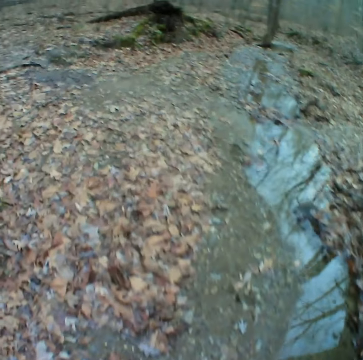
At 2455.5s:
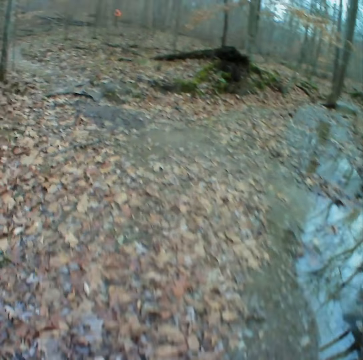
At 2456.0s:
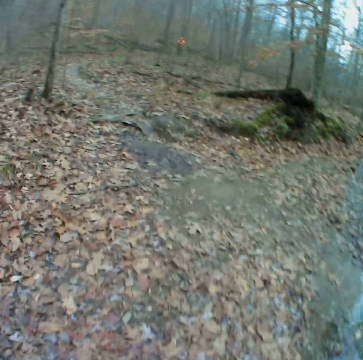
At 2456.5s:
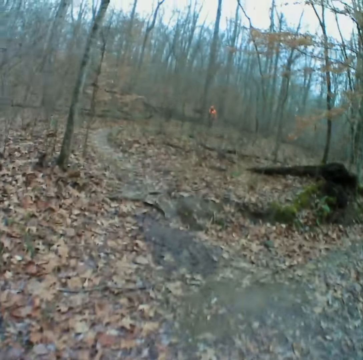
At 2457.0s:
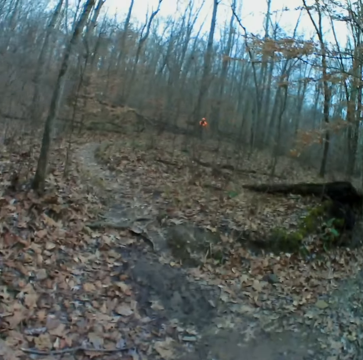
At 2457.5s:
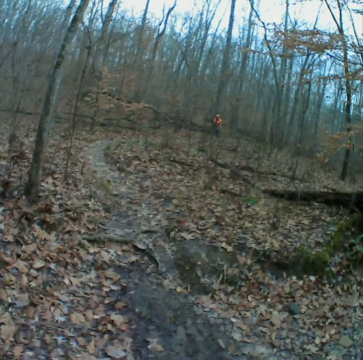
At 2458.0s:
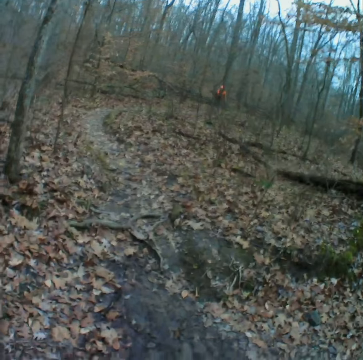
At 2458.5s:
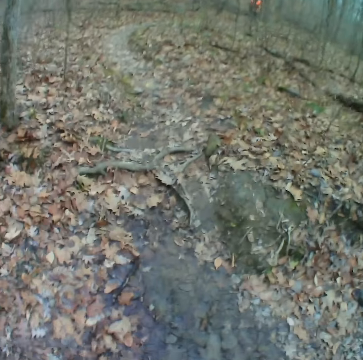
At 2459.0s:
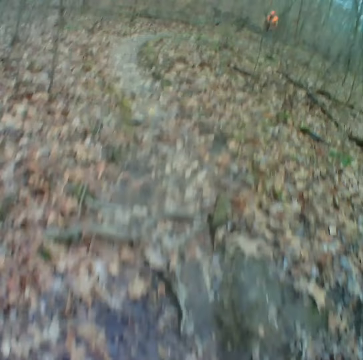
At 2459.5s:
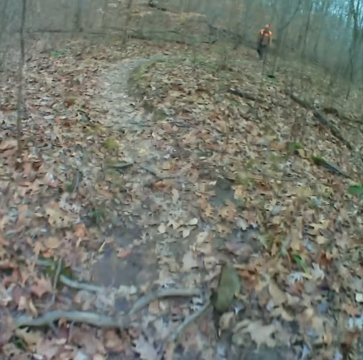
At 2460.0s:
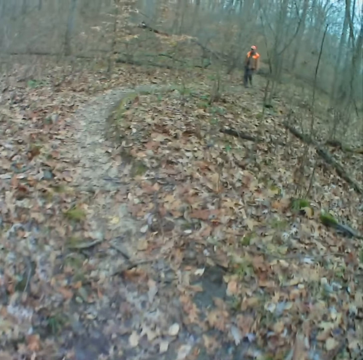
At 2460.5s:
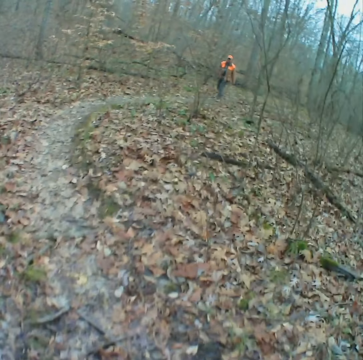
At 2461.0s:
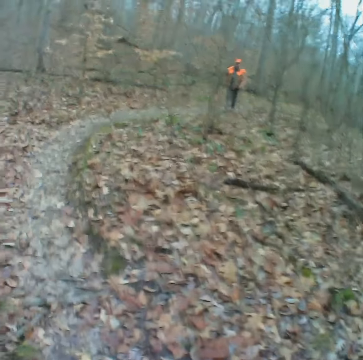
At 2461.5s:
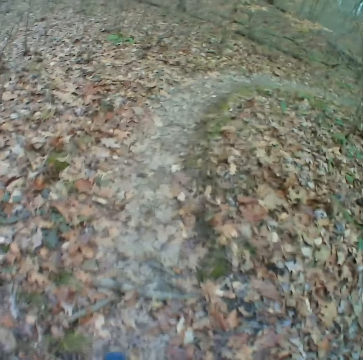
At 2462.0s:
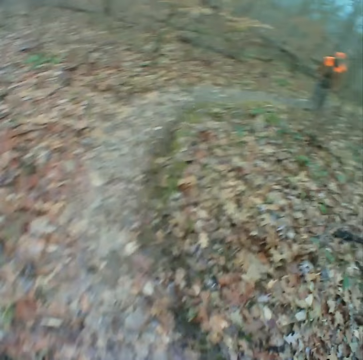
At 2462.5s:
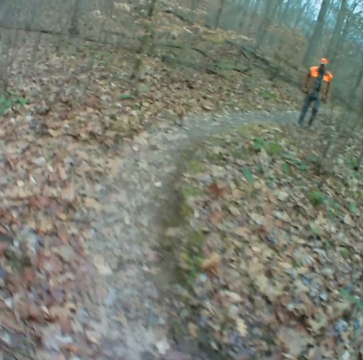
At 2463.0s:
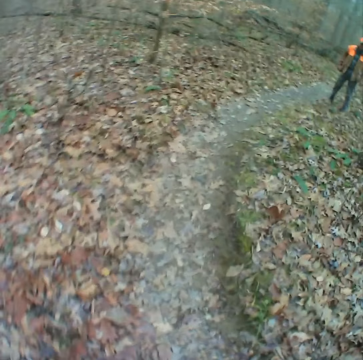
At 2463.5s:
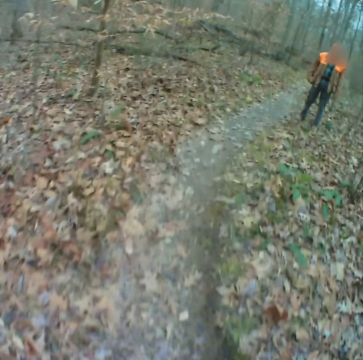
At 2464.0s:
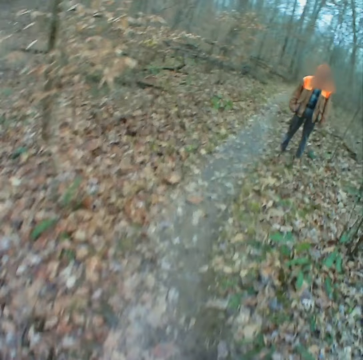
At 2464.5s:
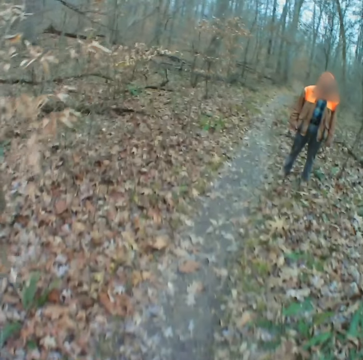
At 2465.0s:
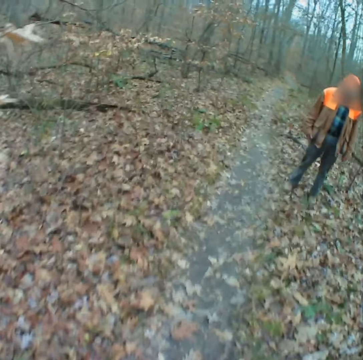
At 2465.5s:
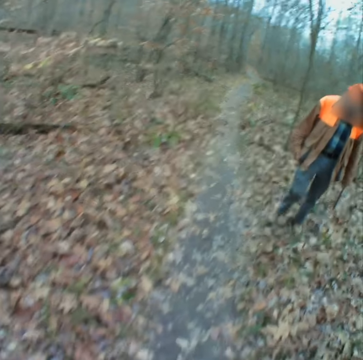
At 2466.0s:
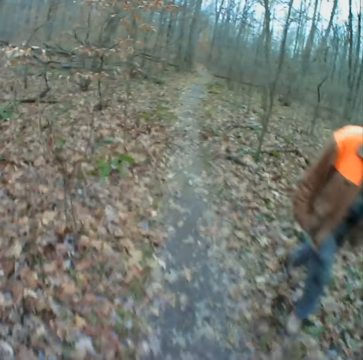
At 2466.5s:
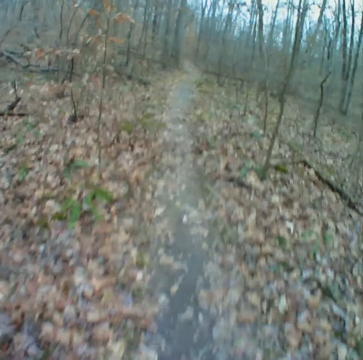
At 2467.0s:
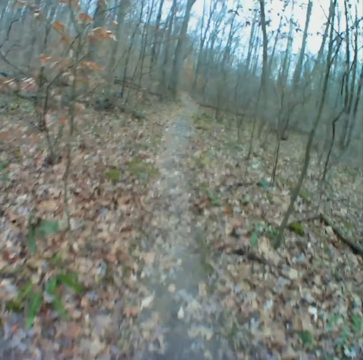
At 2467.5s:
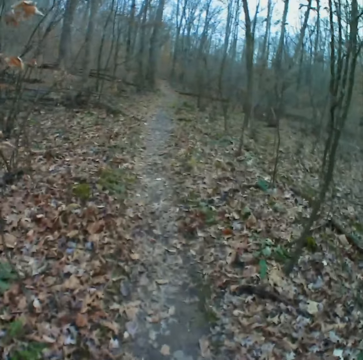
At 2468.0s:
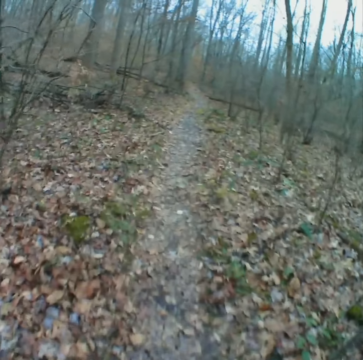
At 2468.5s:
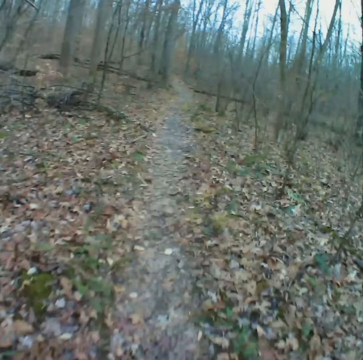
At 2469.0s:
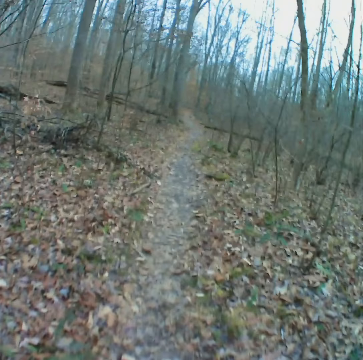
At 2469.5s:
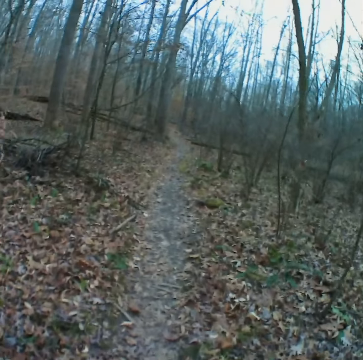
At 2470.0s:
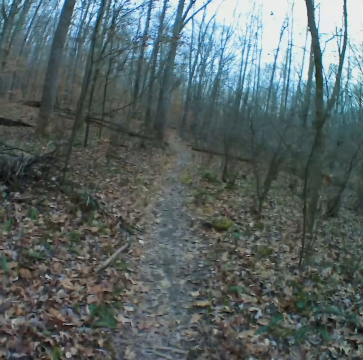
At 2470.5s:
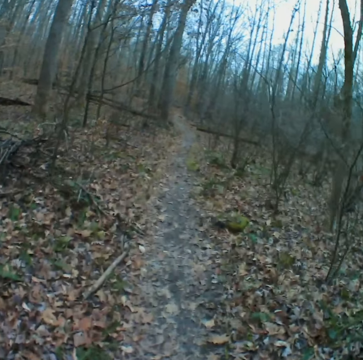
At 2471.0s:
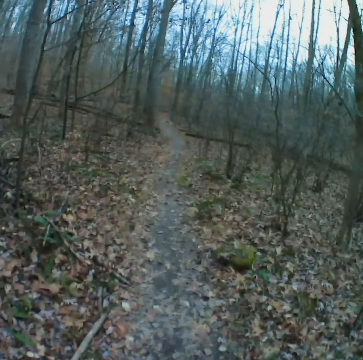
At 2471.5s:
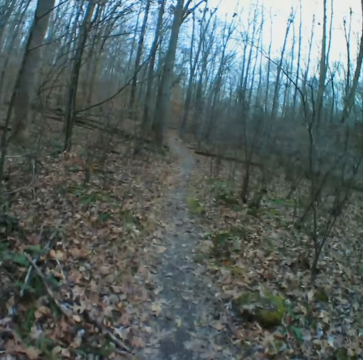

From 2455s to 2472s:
The camera wearer dialogues with a man. They pass the man. They walk on the road in the forest.

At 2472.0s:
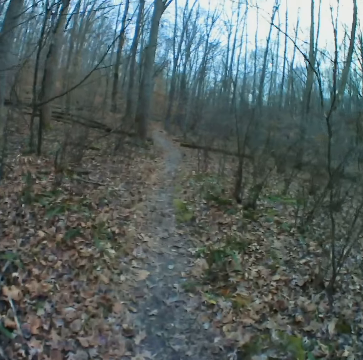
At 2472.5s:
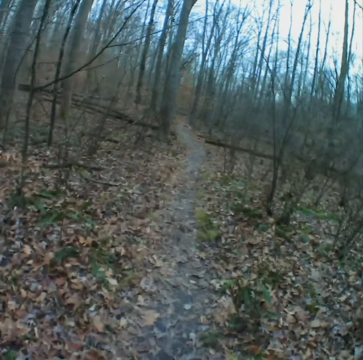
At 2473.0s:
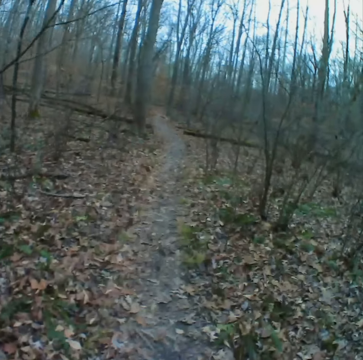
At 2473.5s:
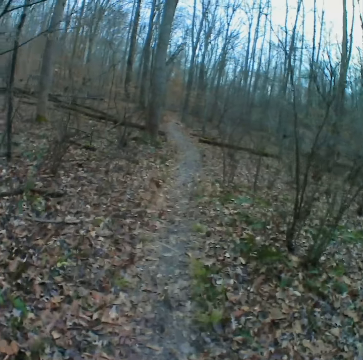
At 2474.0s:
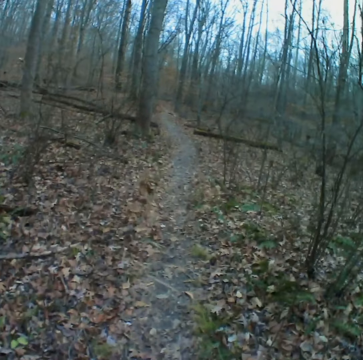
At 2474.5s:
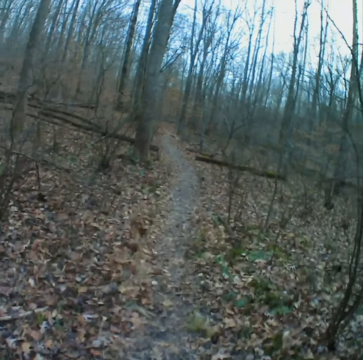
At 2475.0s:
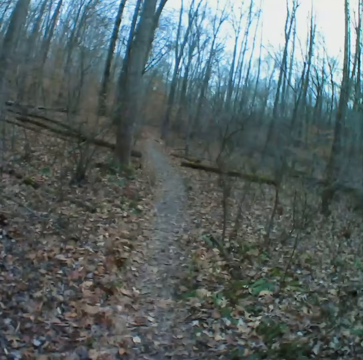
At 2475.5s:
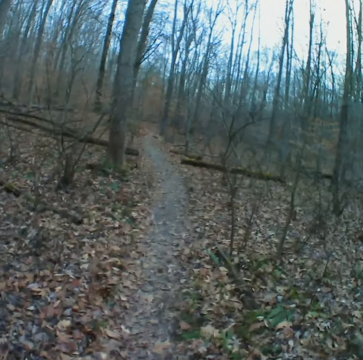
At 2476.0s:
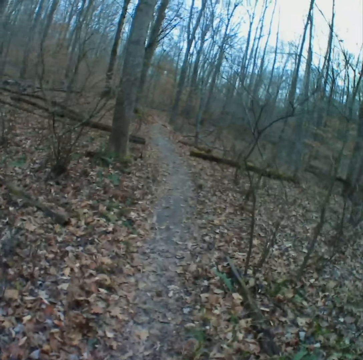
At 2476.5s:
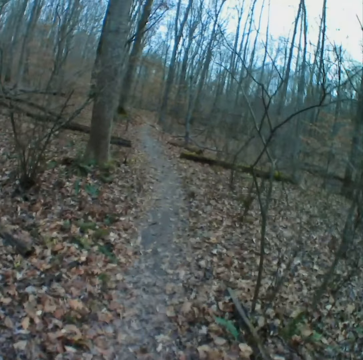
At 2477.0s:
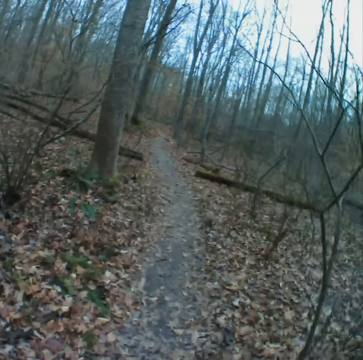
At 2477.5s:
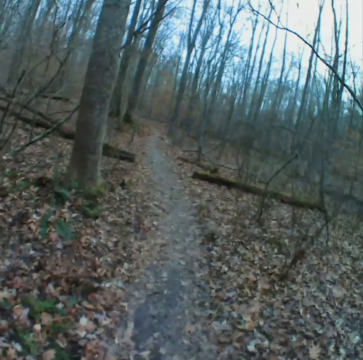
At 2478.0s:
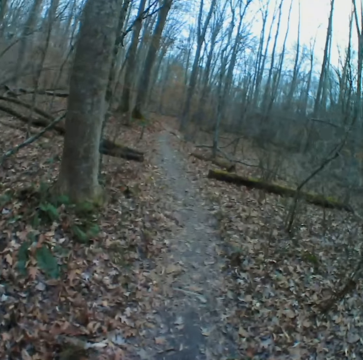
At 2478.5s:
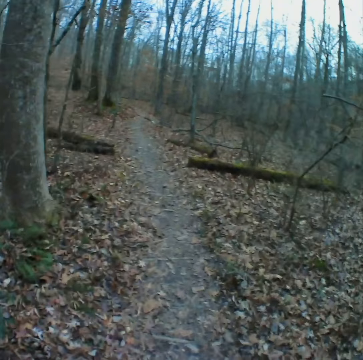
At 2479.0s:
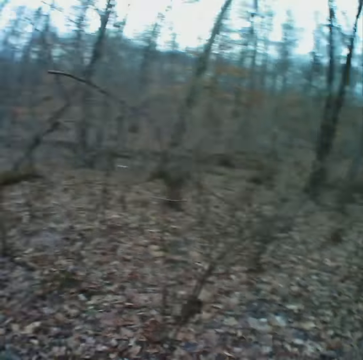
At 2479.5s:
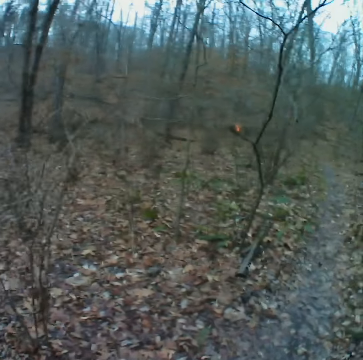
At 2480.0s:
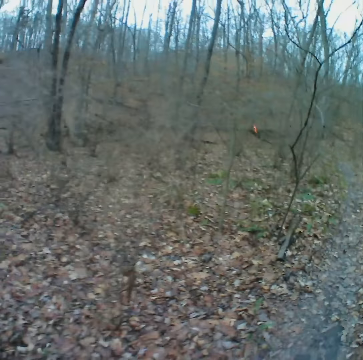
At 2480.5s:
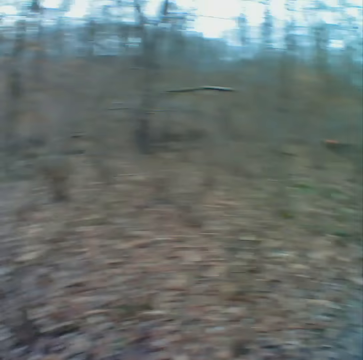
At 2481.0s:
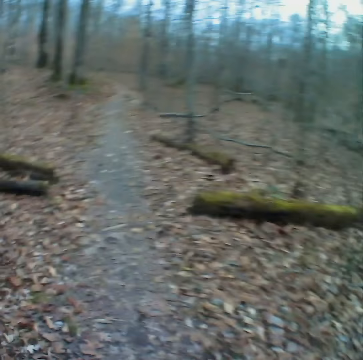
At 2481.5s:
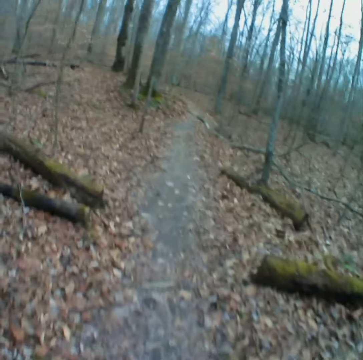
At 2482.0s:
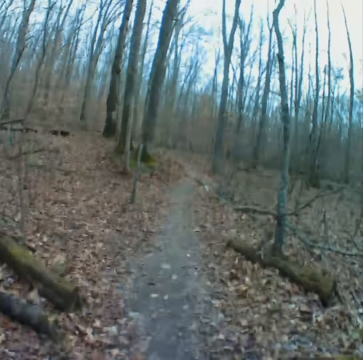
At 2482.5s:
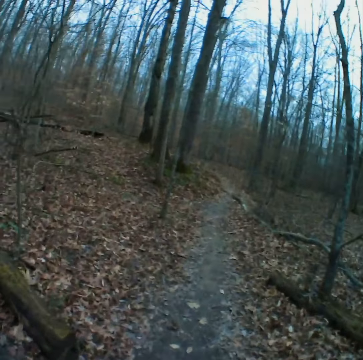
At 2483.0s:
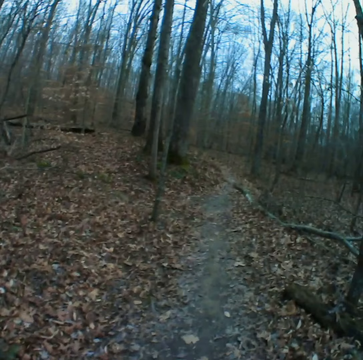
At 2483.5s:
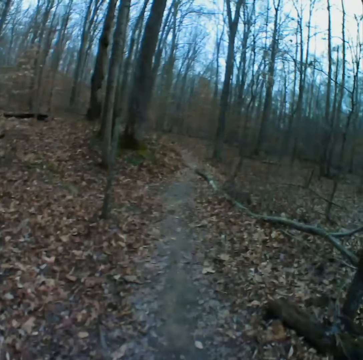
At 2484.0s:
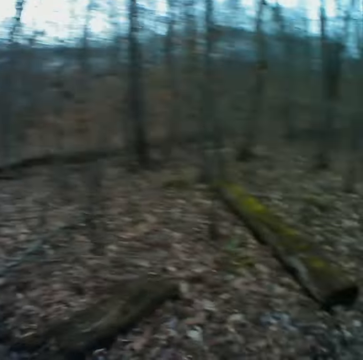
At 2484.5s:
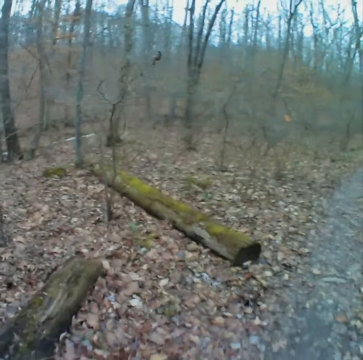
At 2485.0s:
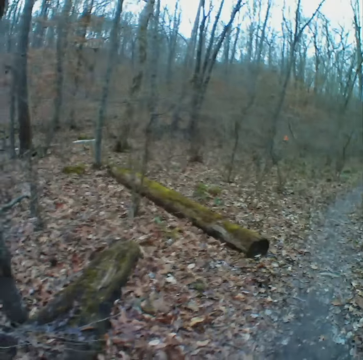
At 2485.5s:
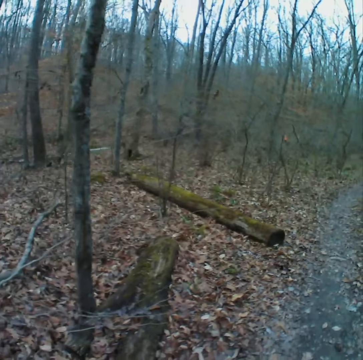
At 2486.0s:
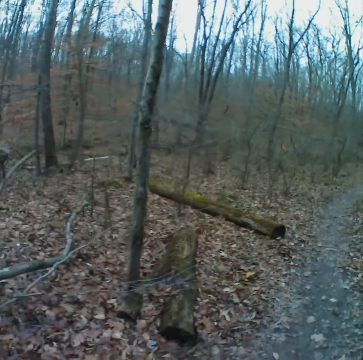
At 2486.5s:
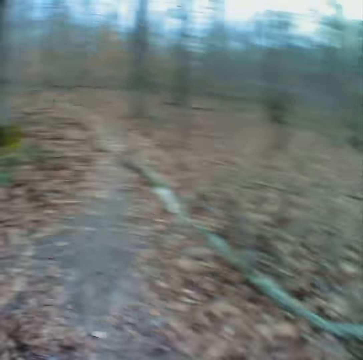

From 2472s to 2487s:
The camera wearer looks around the forest. They walk on the road in the forest. They look around the forest.

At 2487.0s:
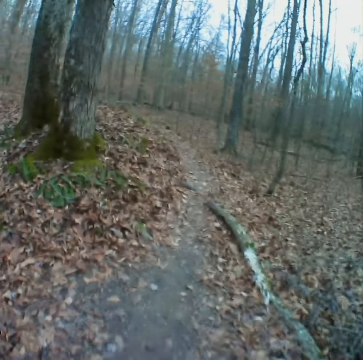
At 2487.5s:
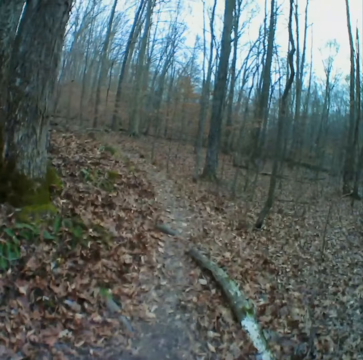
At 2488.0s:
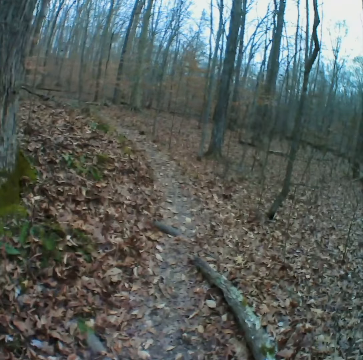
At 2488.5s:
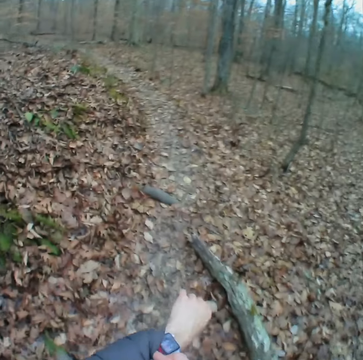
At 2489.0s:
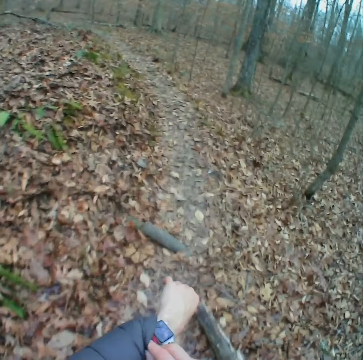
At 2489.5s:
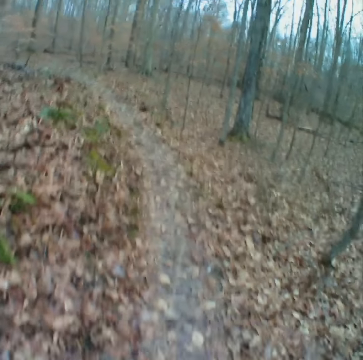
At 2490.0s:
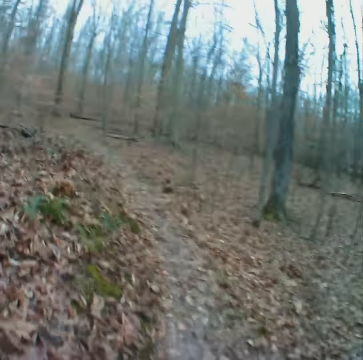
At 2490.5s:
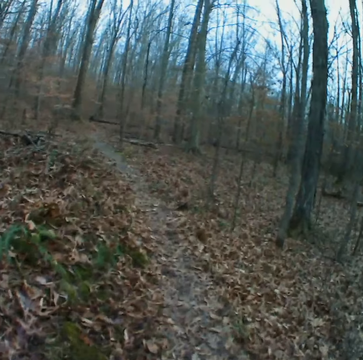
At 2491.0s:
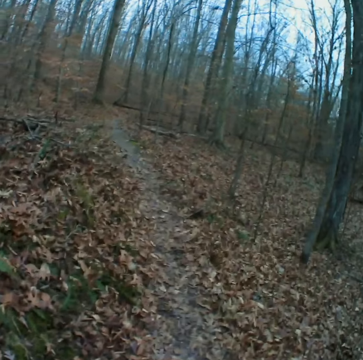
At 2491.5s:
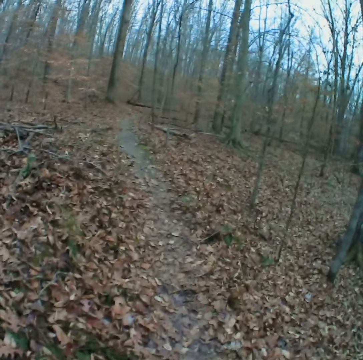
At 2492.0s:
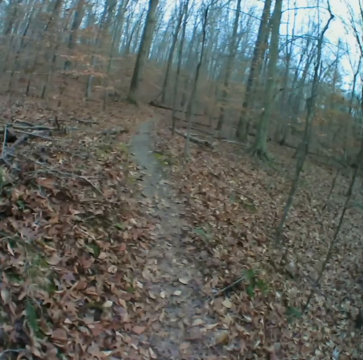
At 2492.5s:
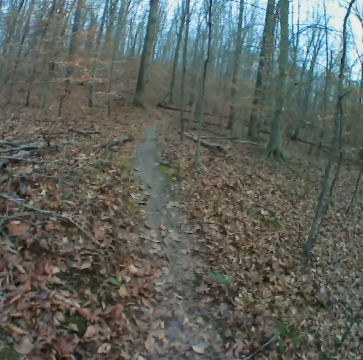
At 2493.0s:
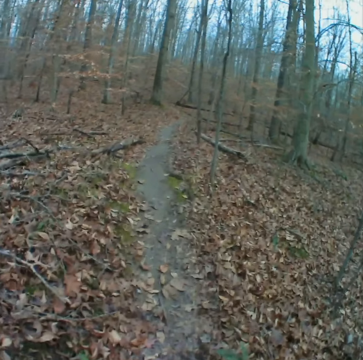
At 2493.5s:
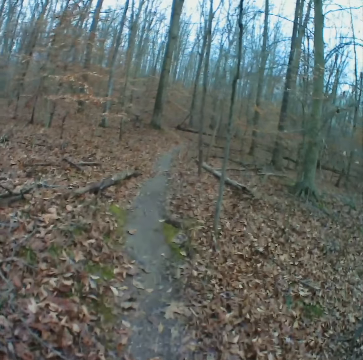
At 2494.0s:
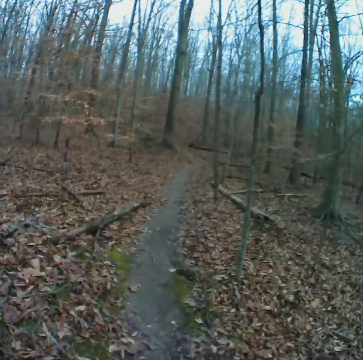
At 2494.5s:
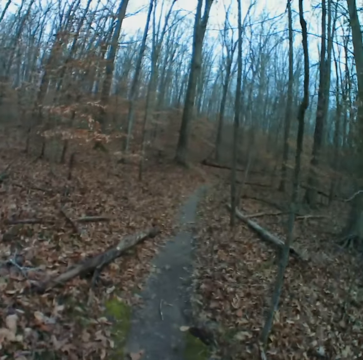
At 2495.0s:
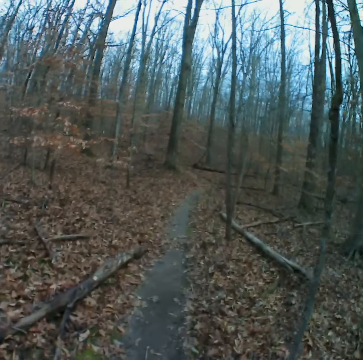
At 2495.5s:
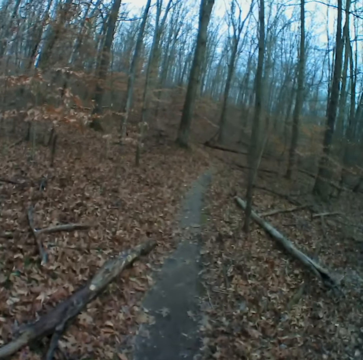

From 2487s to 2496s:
The camera wearer walks on the road in the forest. They look at the watch. They walk on the road in the forest.
